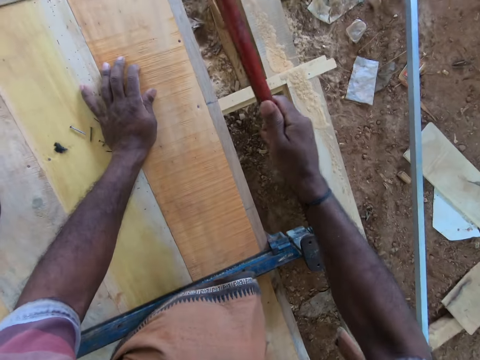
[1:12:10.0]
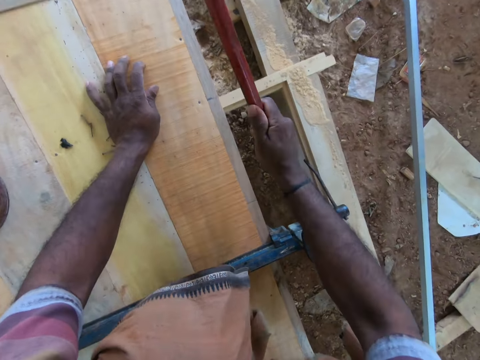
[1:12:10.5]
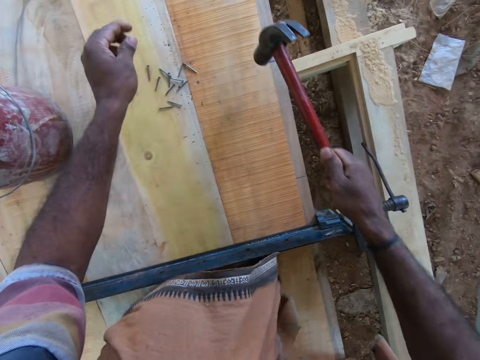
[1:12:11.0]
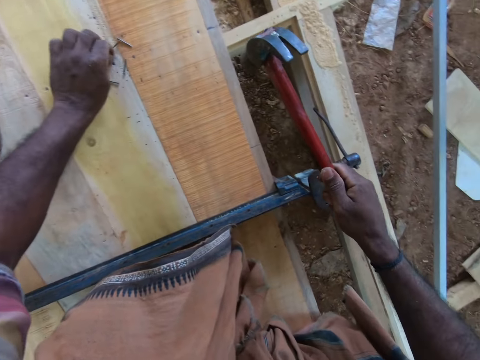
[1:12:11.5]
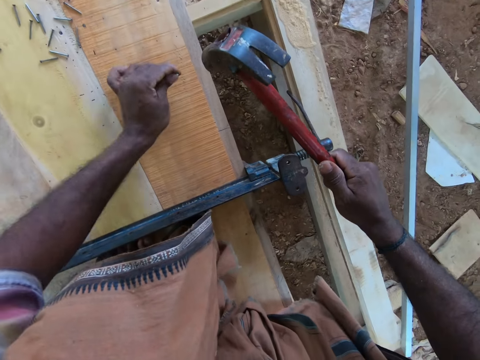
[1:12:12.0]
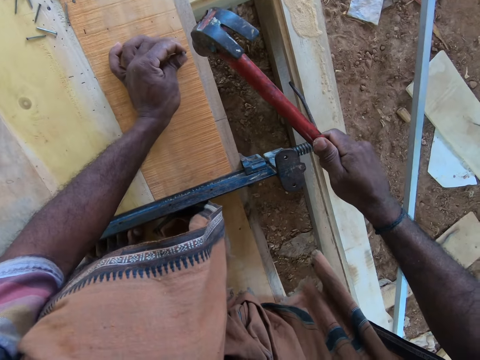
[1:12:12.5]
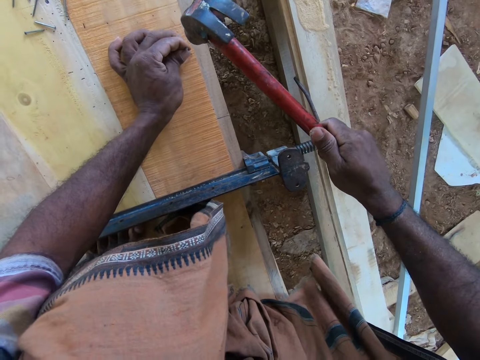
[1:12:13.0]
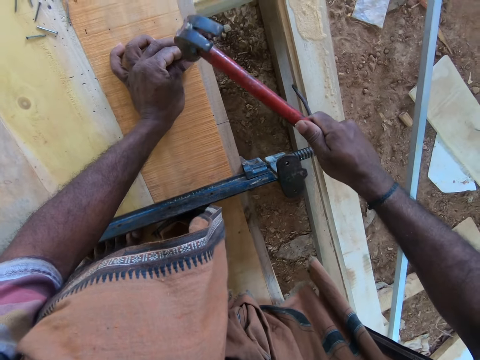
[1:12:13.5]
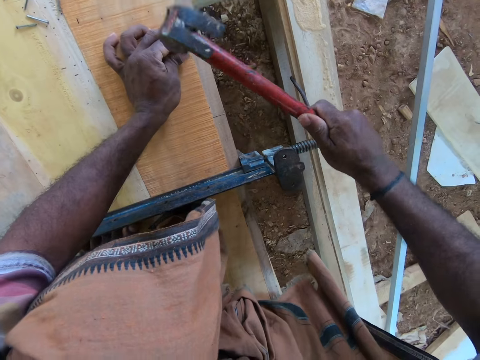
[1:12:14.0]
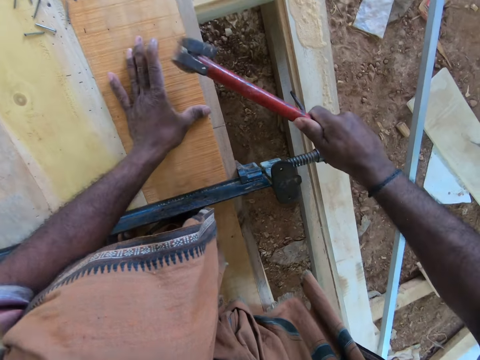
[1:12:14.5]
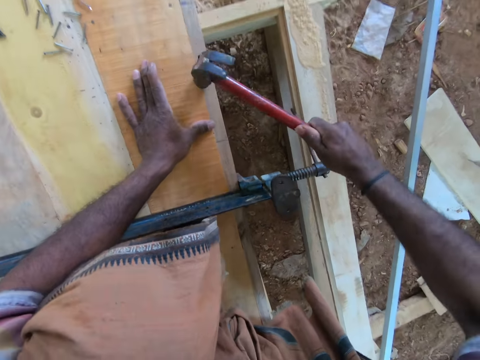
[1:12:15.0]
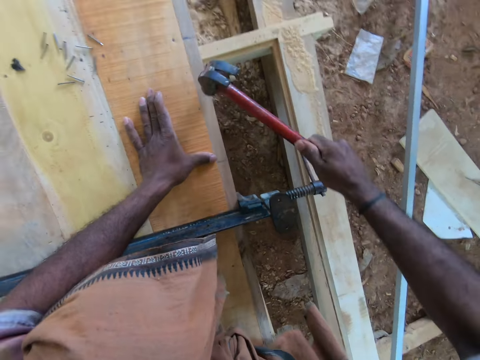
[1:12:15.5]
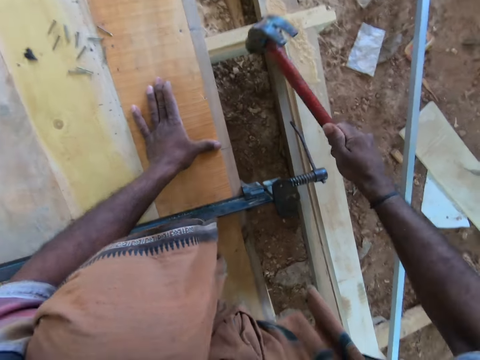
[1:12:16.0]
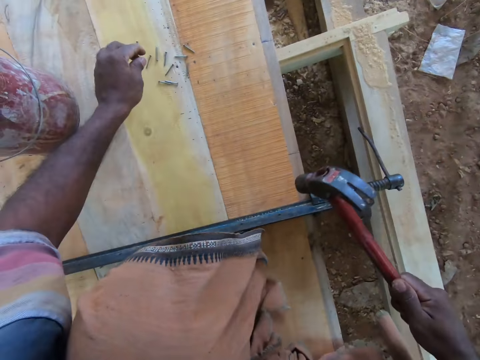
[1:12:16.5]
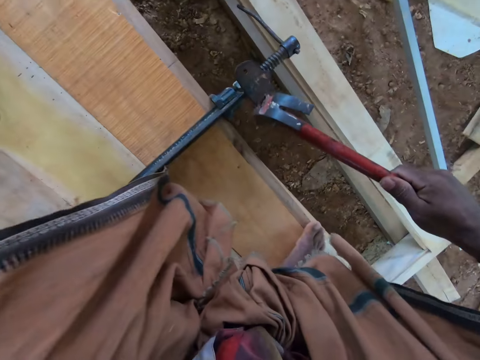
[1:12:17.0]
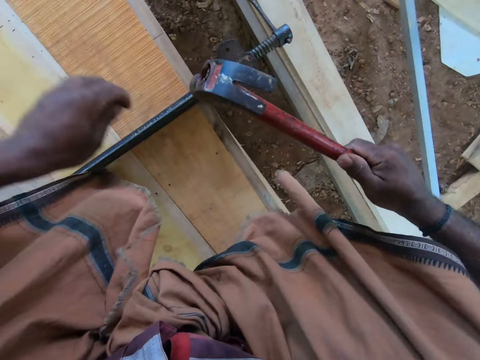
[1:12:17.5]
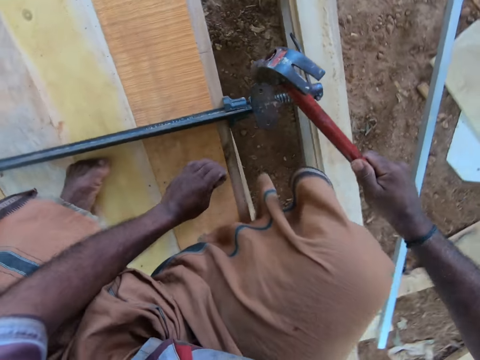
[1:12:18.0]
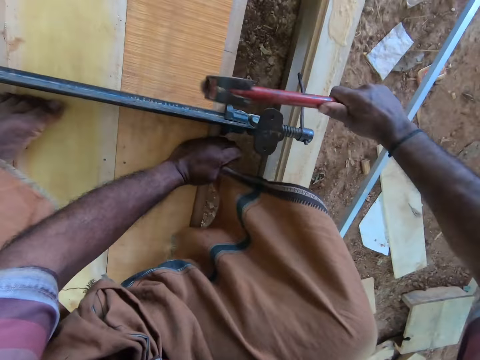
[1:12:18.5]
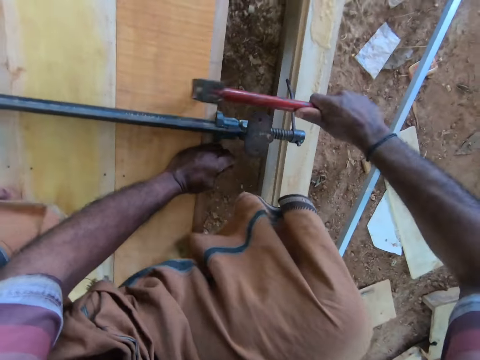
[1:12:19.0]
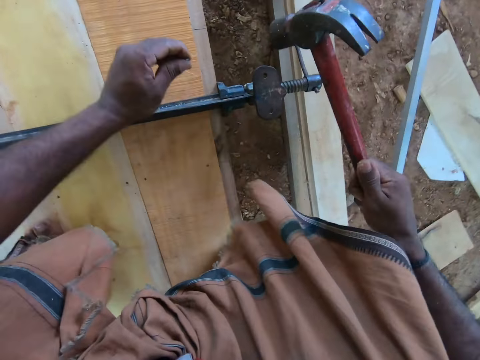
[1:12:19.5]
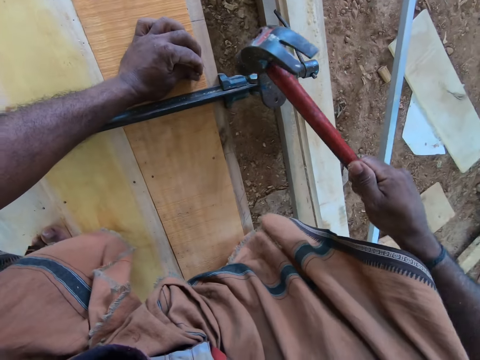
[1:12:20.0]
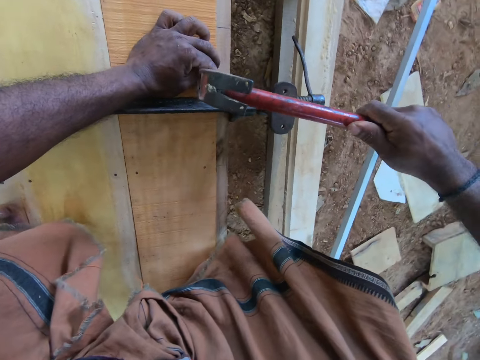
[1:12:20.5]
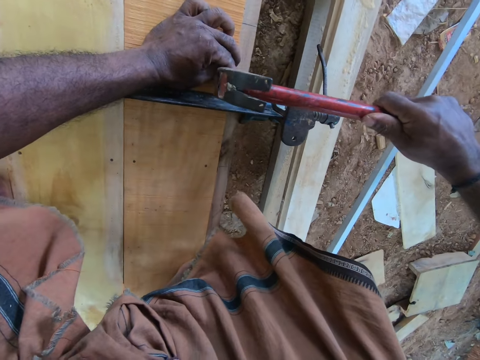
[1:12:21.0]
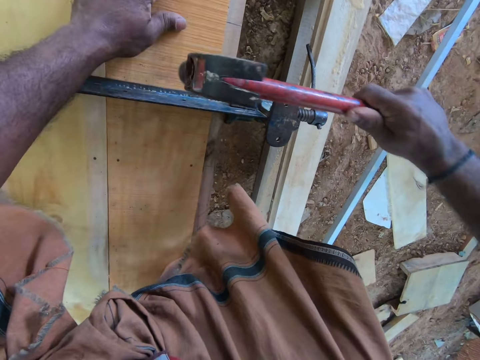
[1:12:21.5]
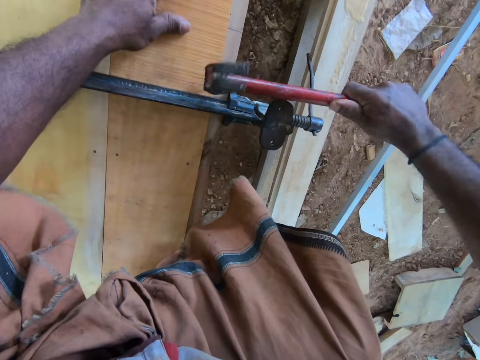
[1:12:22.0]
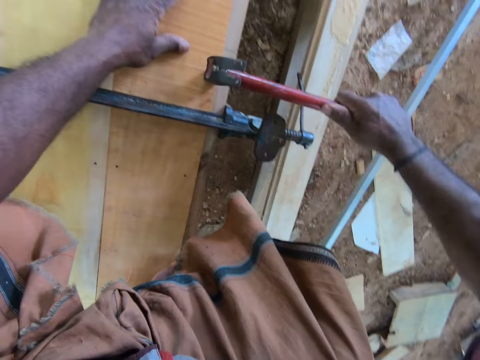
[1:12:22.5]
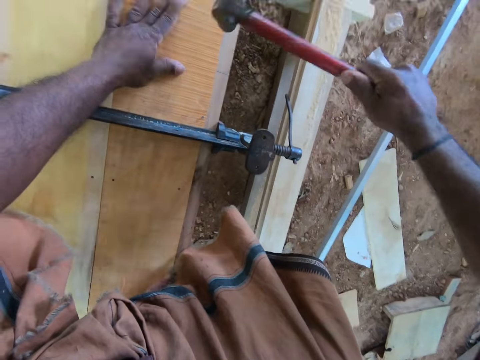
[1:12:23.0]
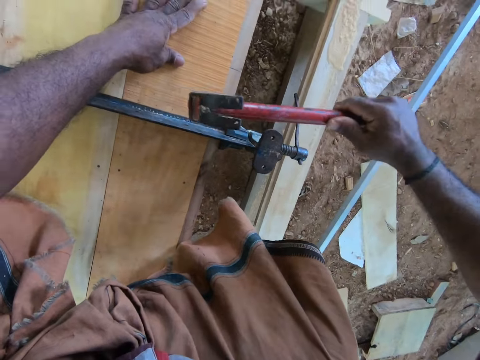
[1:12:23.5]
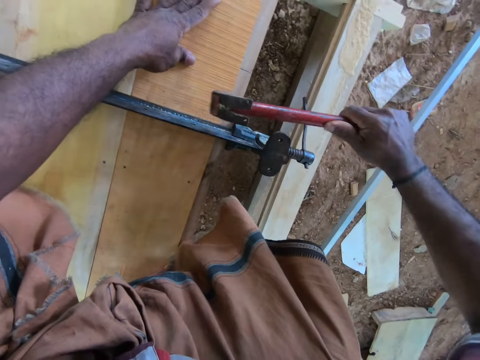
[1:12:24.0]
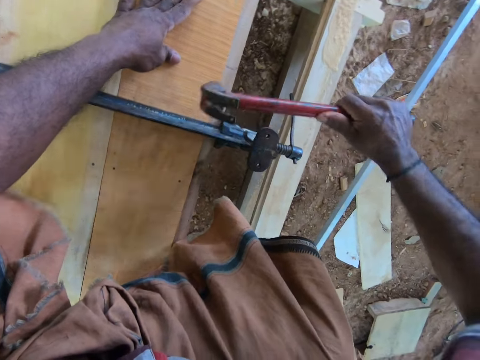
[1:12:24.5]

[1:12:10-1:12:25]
The camera wearer picks a nail from the work table with his left hand. He places the nail on the work table with his left hand. He drives the nail in his left hand into the work table with the hammer in his right hand. He picks a nail from the plywood with his left hand. He hits the hammer on the plywood with his right hand. He sets the nail on the plywood with his left hand. He hits the hammer on the nail into the plywood with his right hand. He removes his left hand from the nail, places his left hand on the wood and hits the hammer on the nail into the plywood with his right hand.

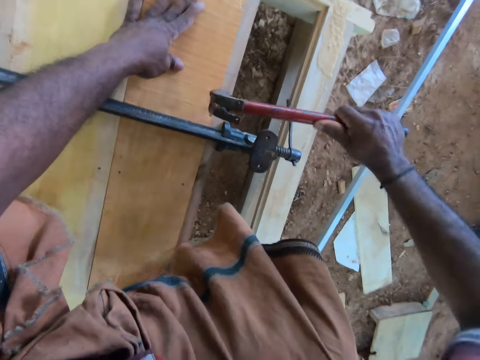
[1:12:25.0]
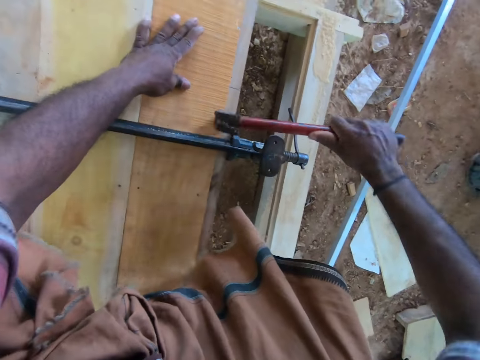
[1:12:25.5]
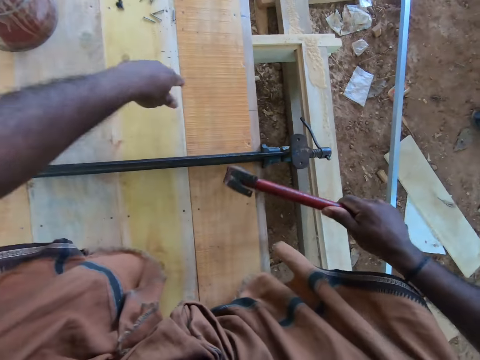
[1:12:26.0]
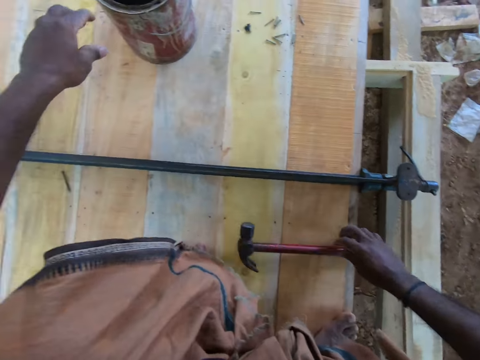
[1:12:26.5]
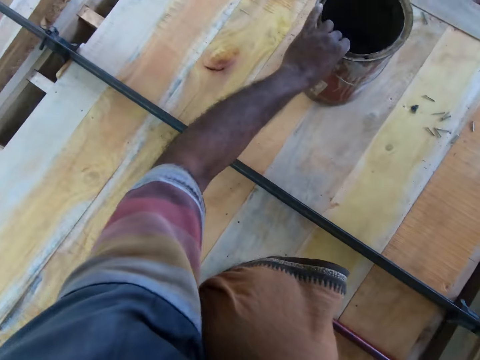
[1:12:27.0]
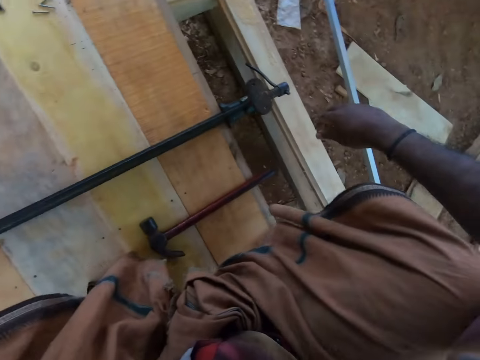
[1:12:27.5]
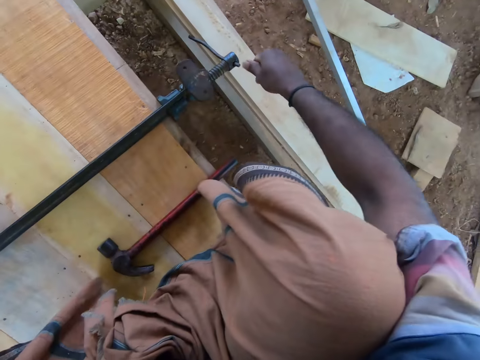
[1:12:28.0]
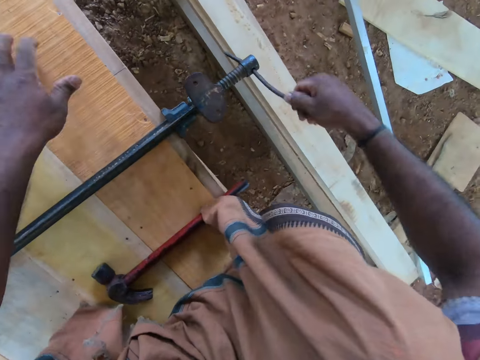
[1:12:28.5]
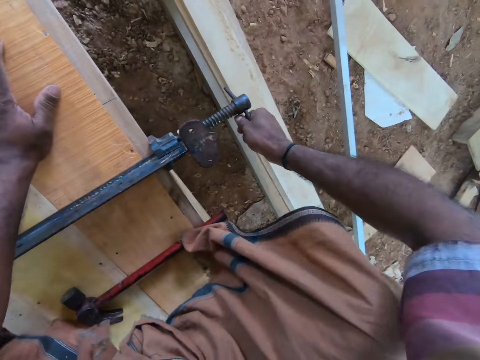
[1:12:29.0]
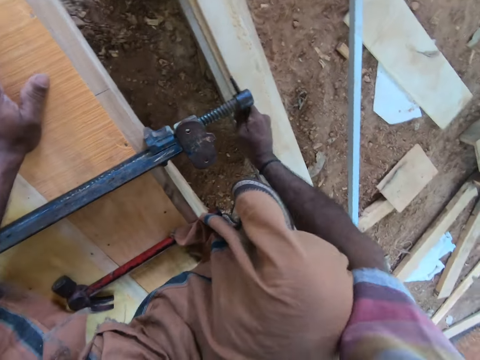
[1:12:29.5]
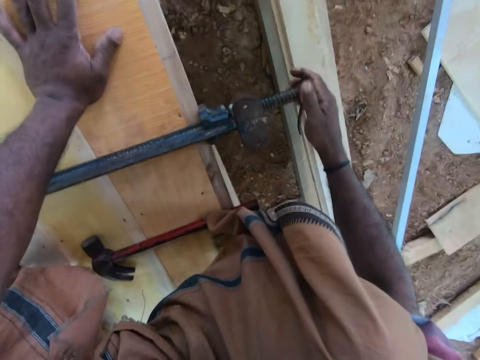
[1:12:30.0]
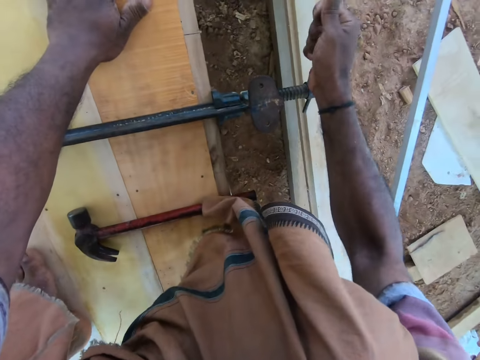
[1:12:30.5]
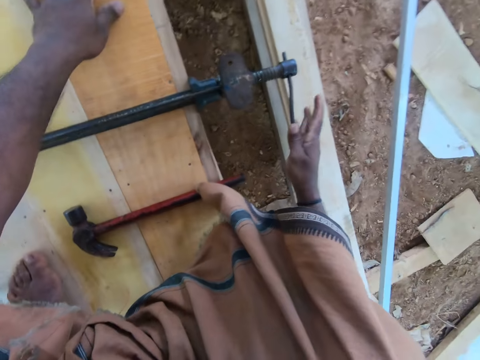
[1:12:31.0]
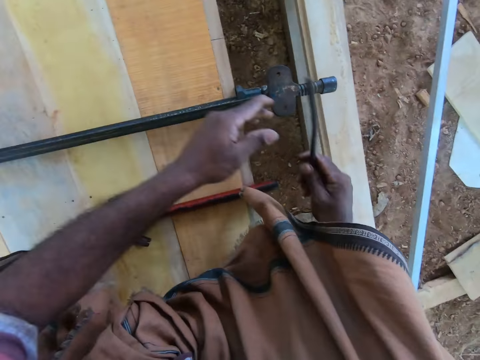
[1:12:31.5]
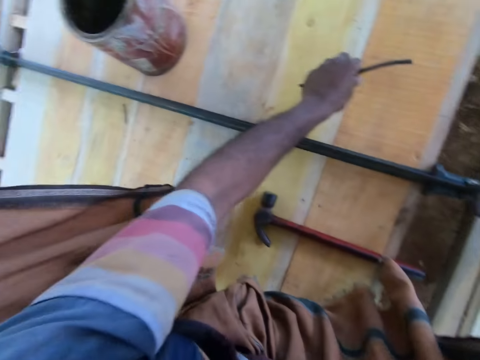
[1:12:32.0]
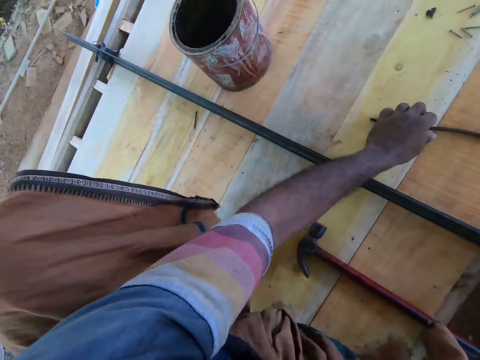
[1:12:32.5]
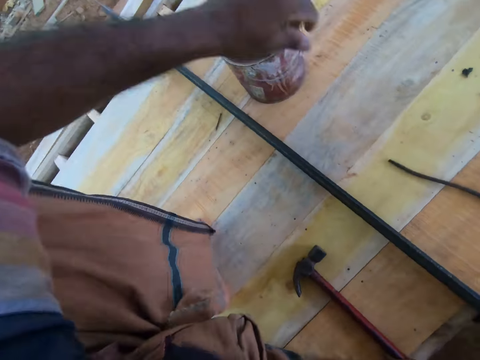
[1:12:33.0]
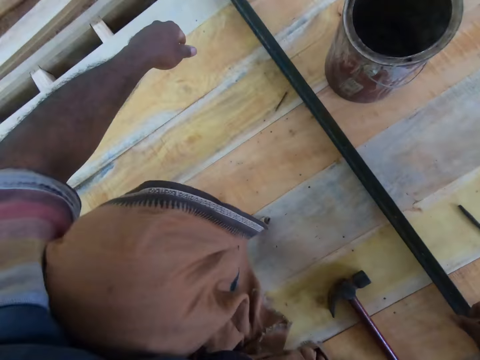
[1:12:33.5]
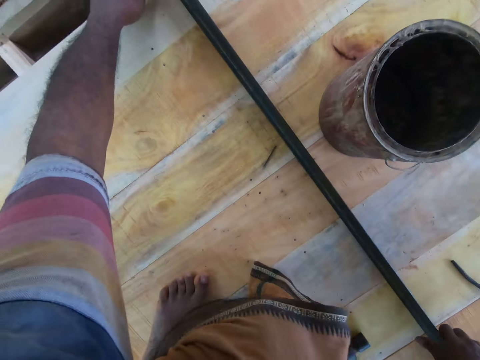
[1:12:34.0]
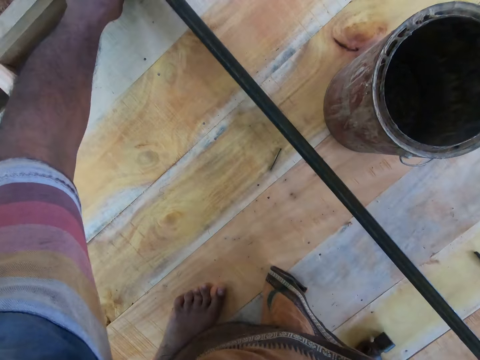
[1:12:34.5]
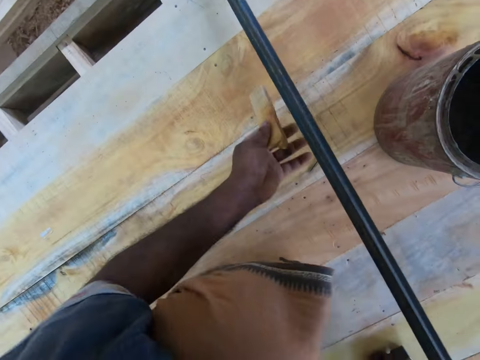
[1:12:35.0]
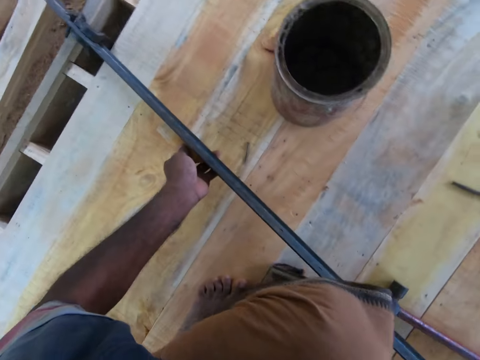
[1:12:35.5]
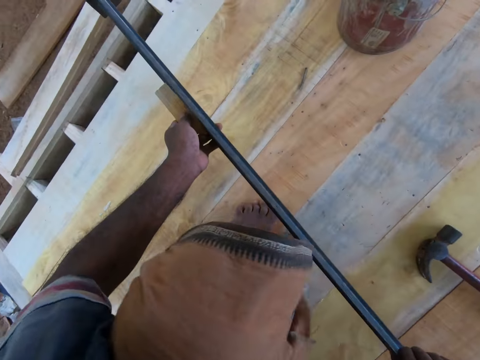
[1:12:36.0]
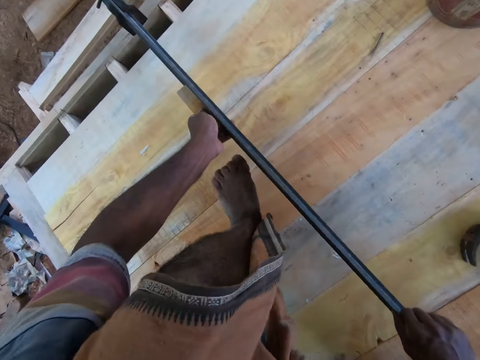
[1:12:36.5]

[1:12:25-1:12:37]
The camera wearer removes his left hand from the plywood. He places the hammer on the plywood with his right hand. He lifts a can from the plywood with his left hand. He moves a container on the wood. He loosens the clamp on the plywood with his right hand. He places his left hand on the plywood. He removes his left hand from the plywood, removes the handle or piece of metal of the clamp from the clamp with his right hand and passes the handle of the clamp to his left hand. He places the handle of the clamp on the plywood with his left hand. He picks up a small wood from the plywood with his left hand. He lifts the clamp from the plywood with his hands. He moves the clamp on the wood.
